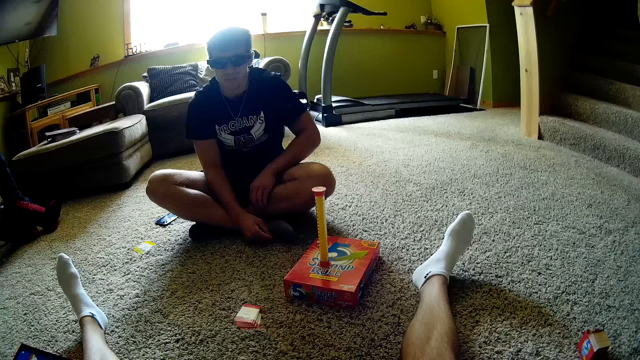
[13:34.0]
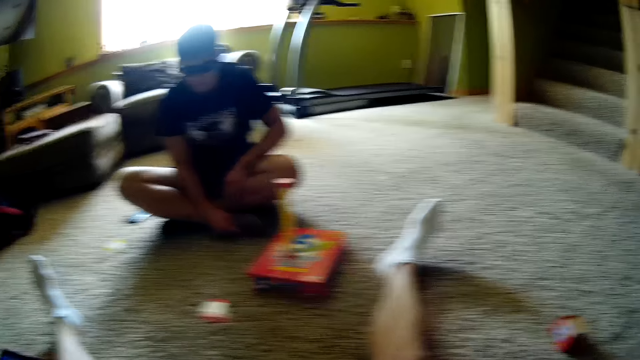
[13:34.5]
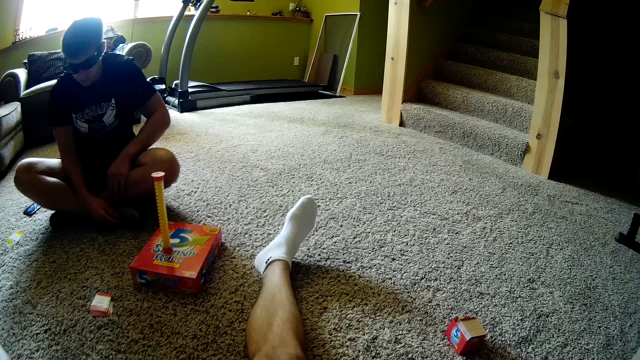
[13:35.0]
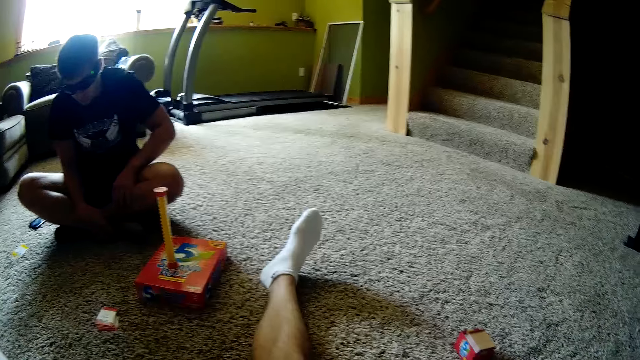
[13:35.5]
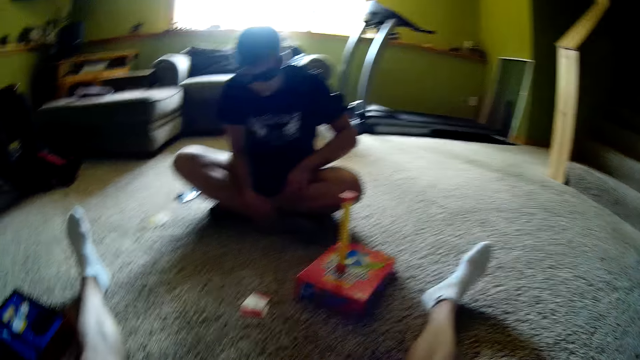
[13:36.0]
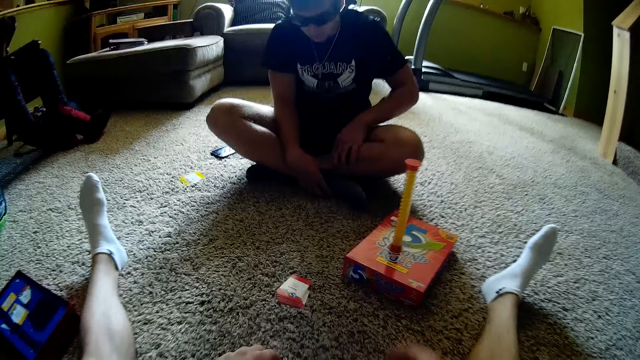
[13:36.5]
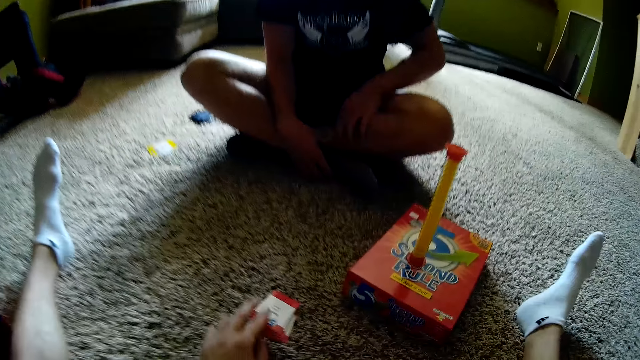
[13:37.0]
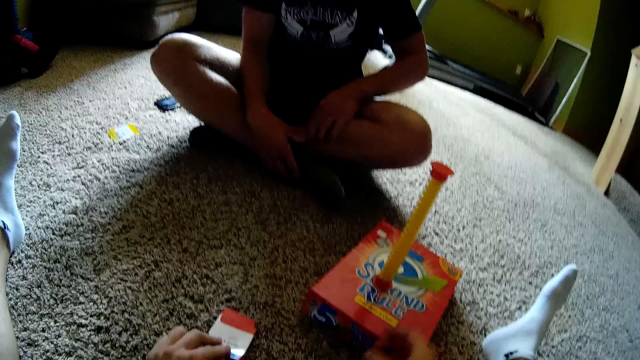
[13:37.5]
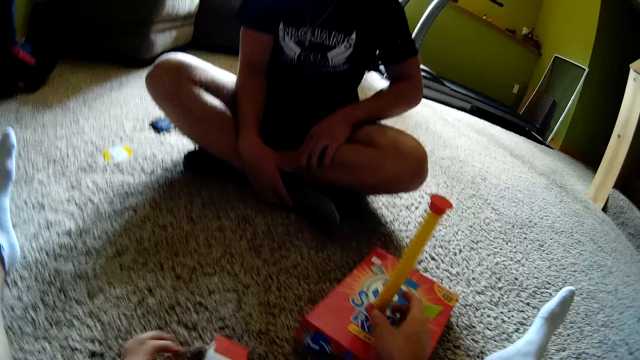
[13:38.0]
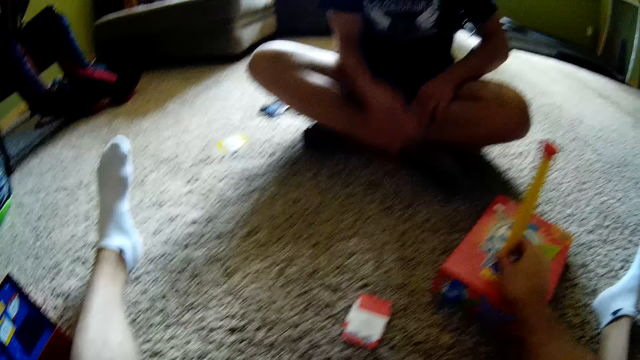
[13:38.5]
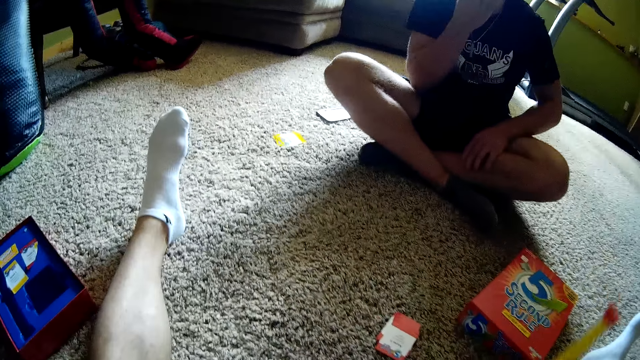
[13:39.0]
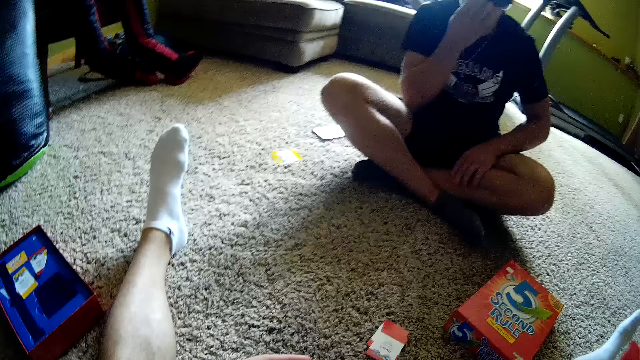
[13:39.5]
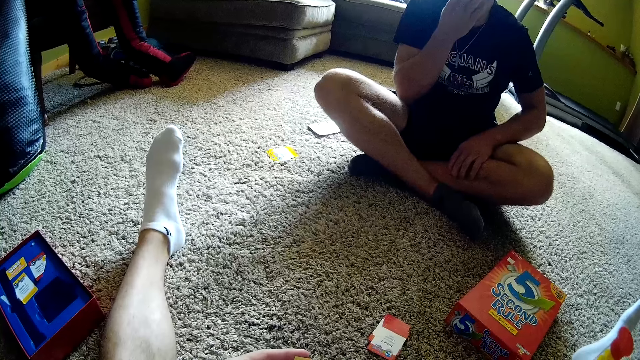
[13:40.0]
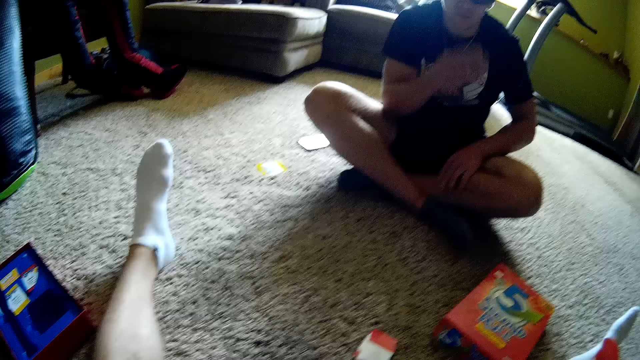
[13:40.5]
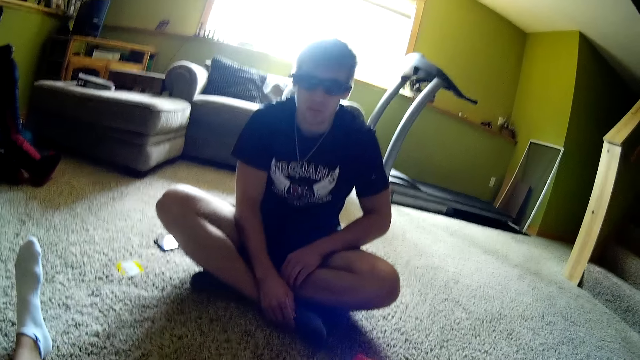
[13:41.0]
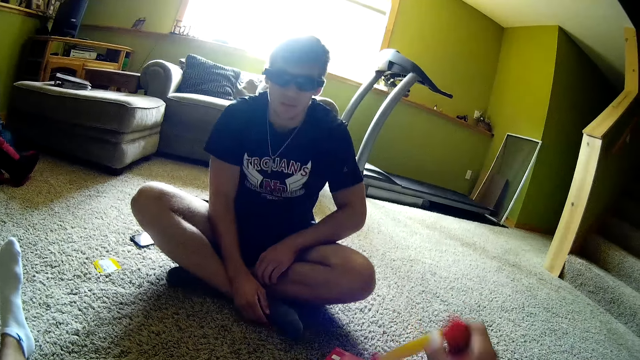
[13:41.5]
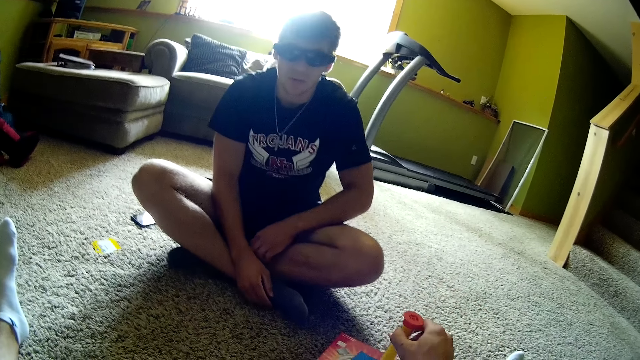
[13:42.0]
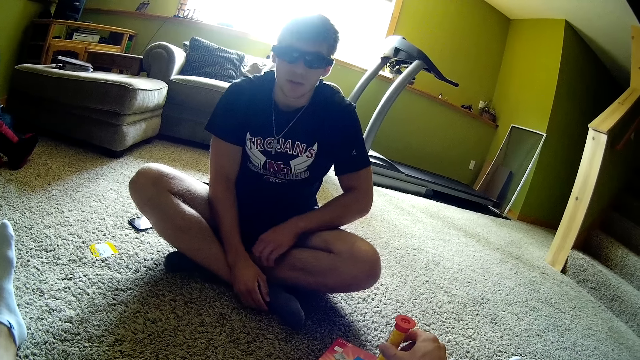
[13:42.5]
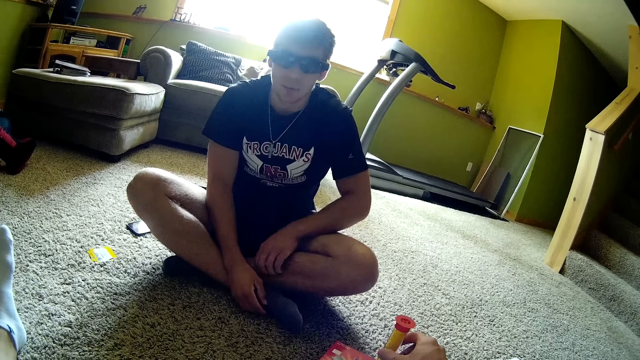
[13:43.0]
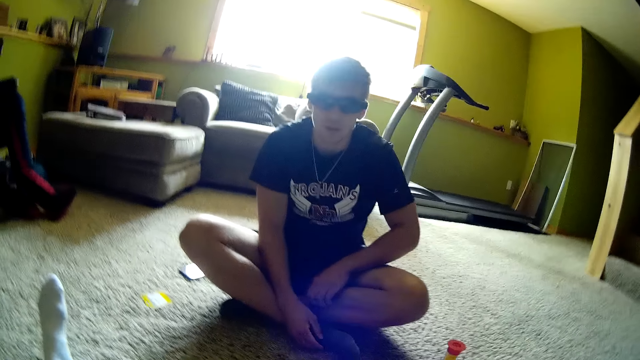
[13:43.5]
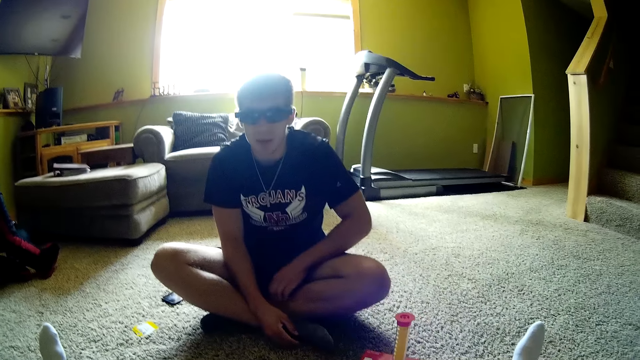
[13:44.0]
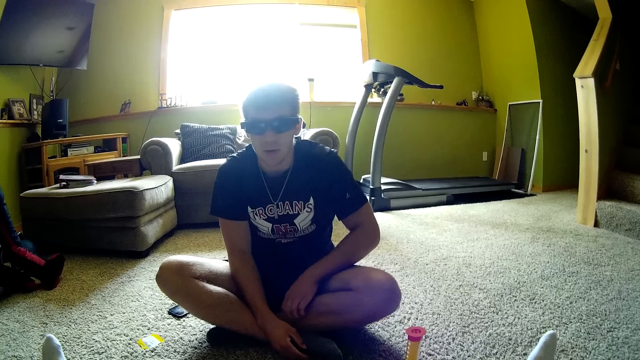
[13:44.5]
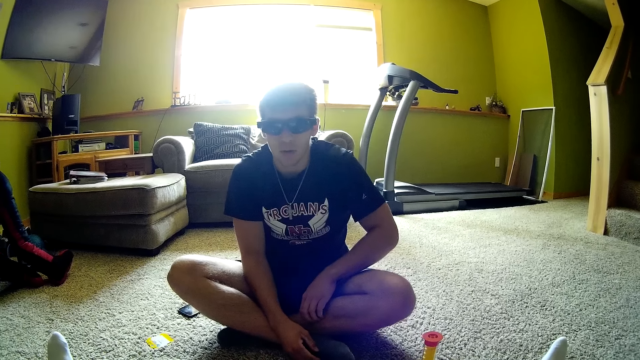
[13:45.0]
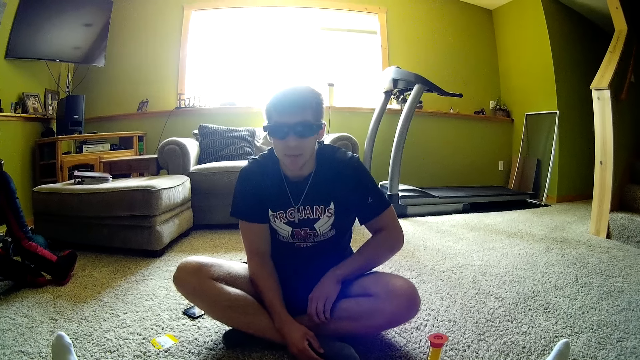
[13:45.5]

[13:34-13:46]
The camera wearer picks a card. They hold the spiral timer. They pick something. A man talks to the camera wearer. The camera wearer looks around the house. They turn the spiral timer. They place something on a carton box. The man talks to the camera wearer. The camera wearer looks around the house.

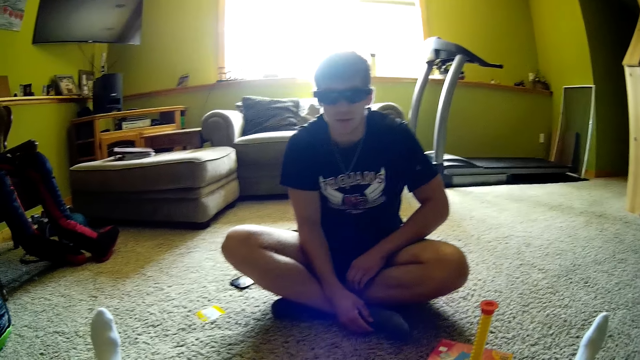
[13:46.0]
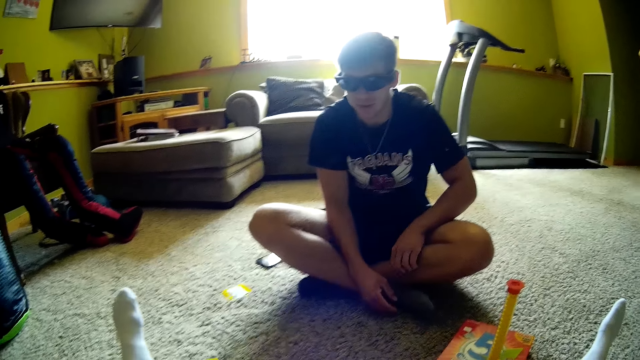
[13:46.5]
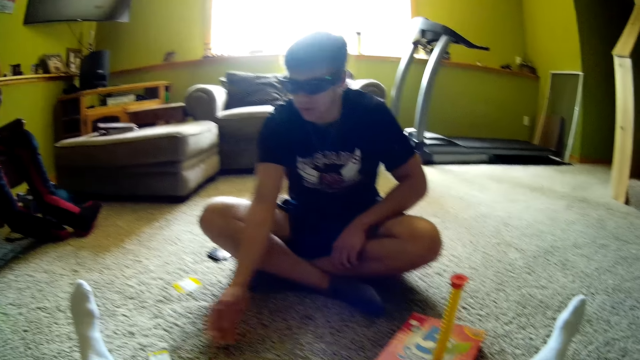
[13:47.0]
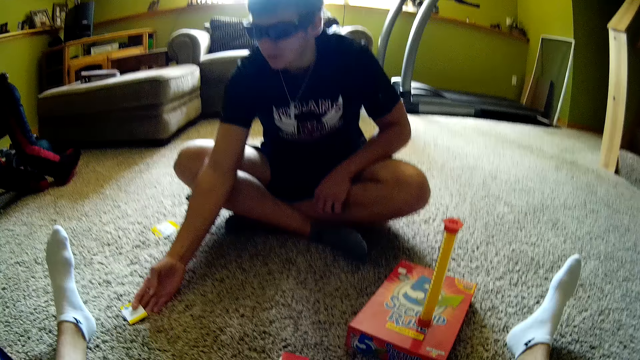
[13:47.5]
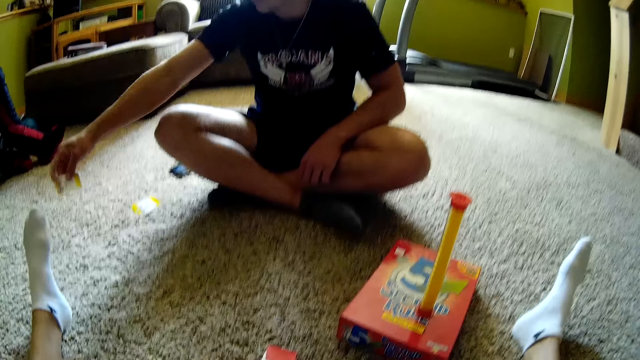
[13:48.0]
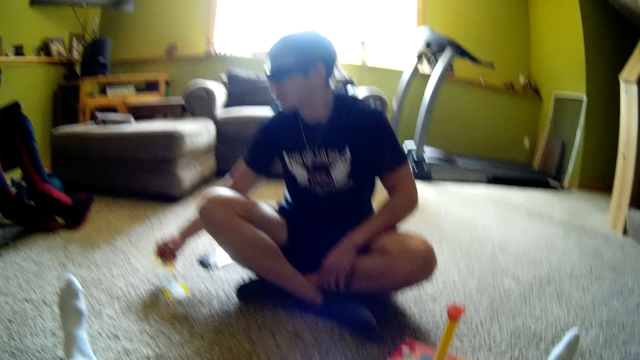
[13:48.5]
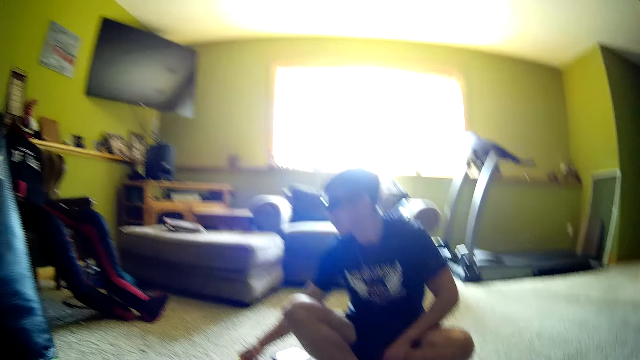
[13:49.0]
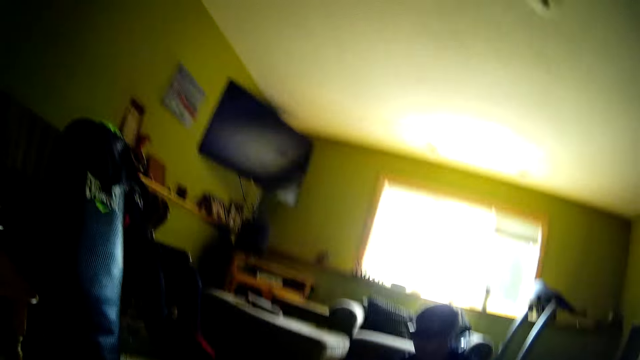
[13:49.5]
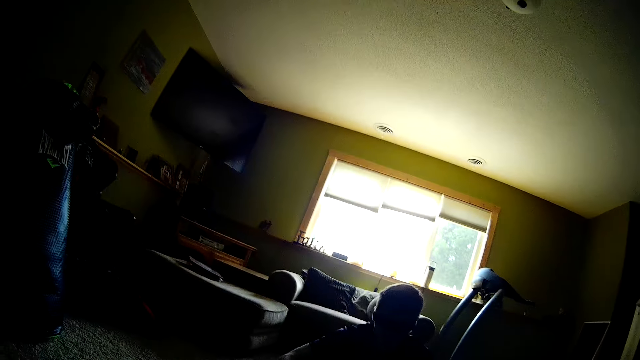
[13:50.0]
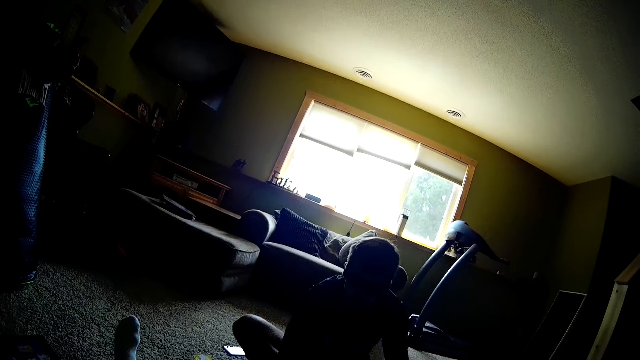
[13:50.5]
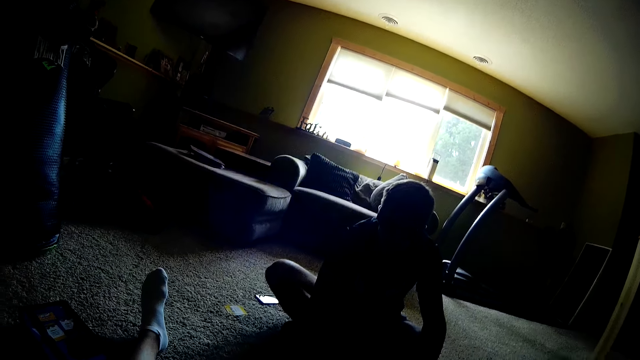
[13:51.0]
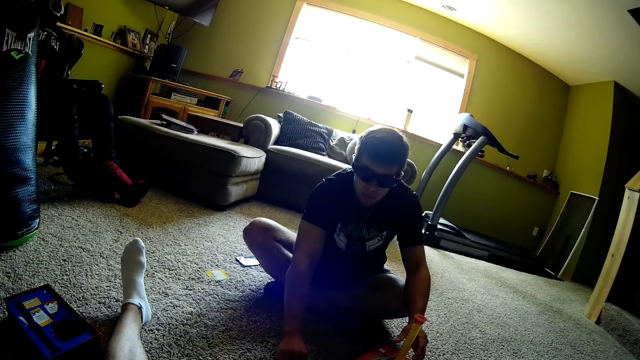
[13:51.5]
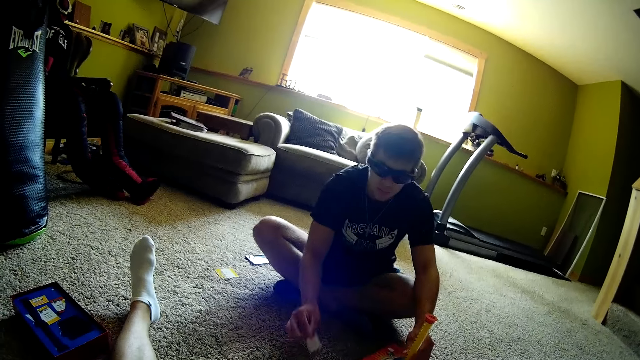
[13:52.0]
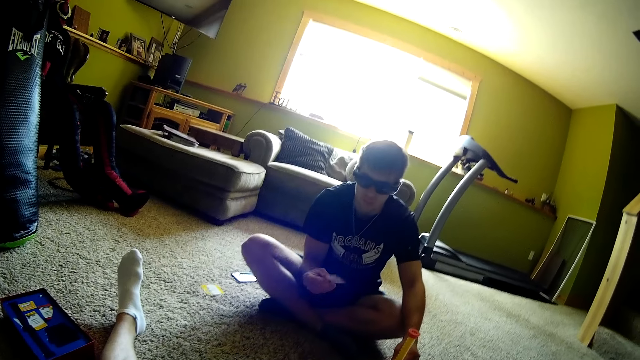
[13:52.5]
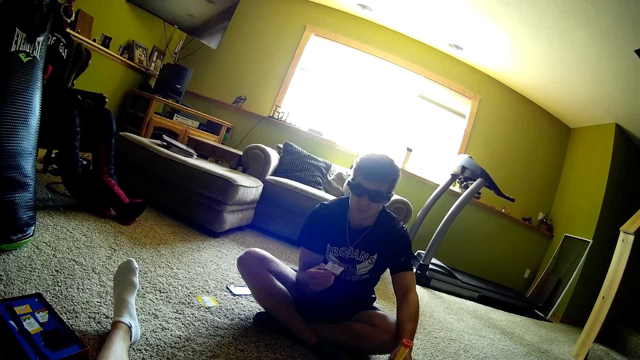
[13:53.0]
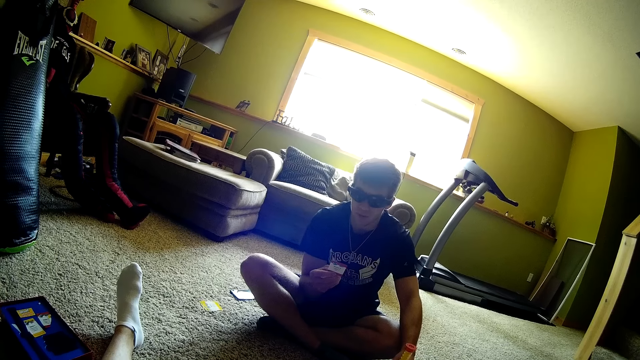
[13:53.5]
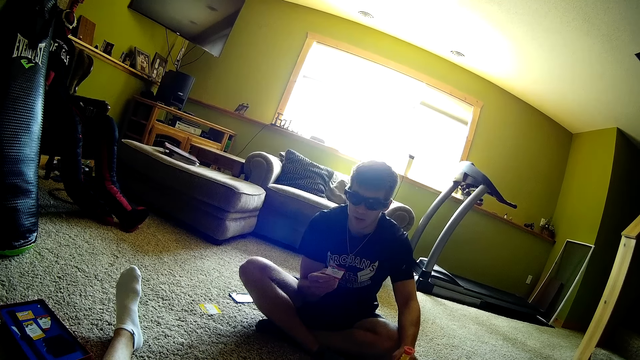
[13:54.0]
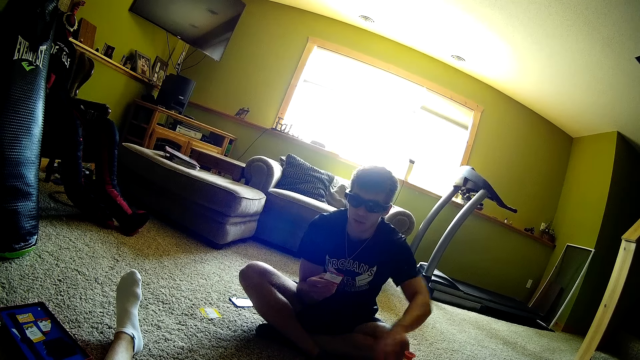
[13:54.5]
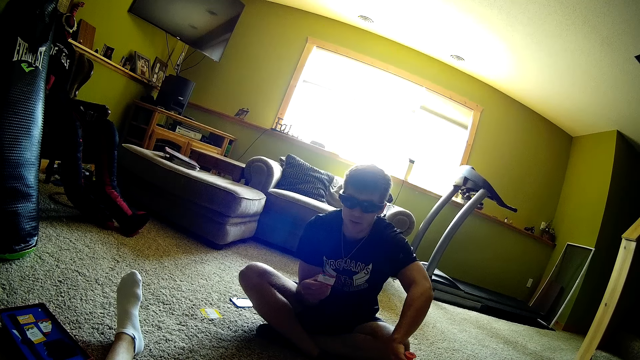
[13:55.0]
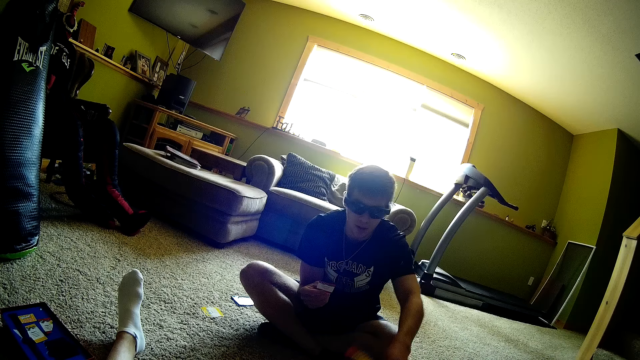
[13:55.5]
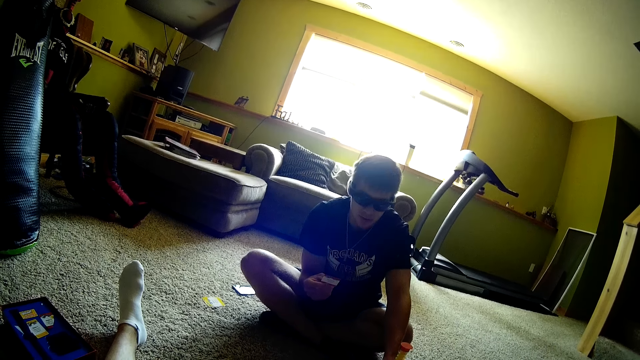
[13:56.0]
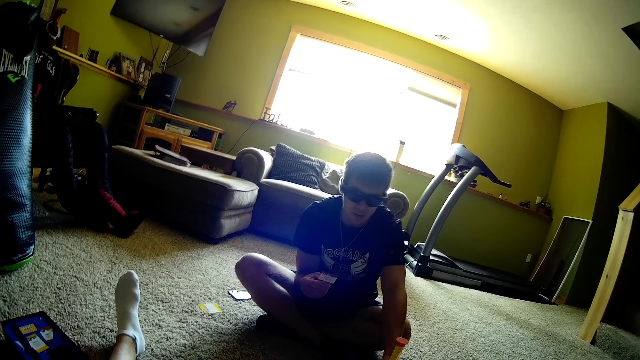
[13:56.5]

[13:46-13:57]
A person picks playing cards from the ground. The person drops a card. The camera wearer looks around. The person picks playing cards from the ground.
